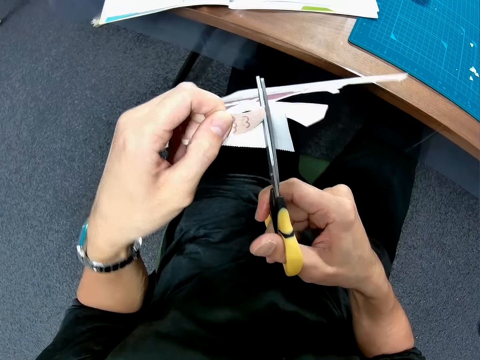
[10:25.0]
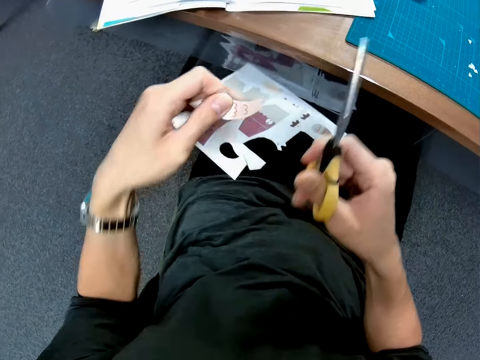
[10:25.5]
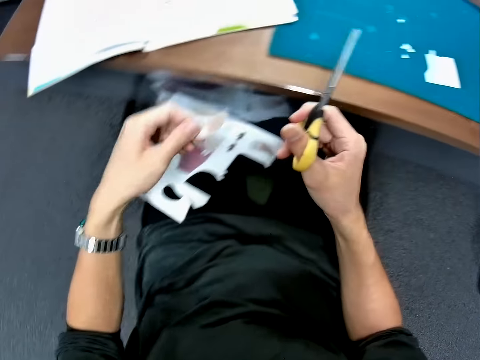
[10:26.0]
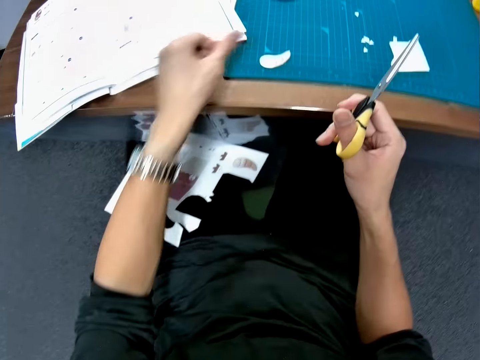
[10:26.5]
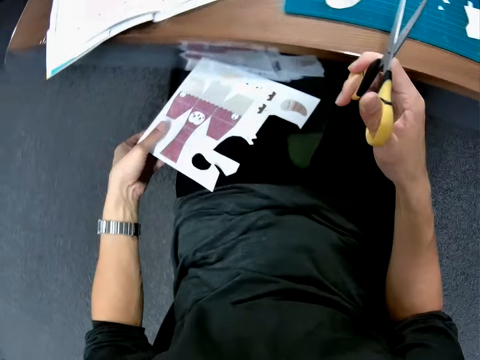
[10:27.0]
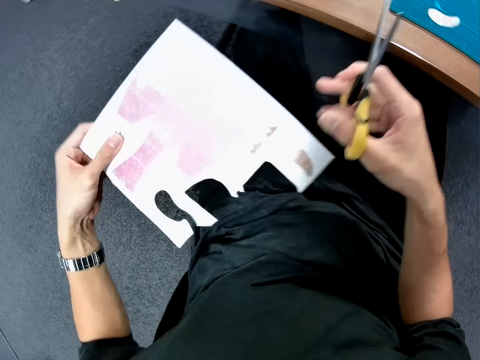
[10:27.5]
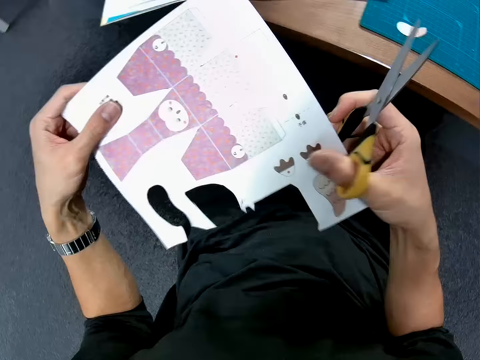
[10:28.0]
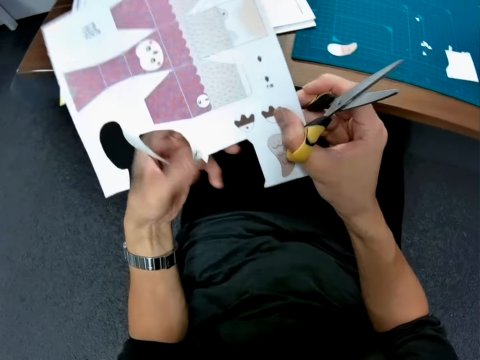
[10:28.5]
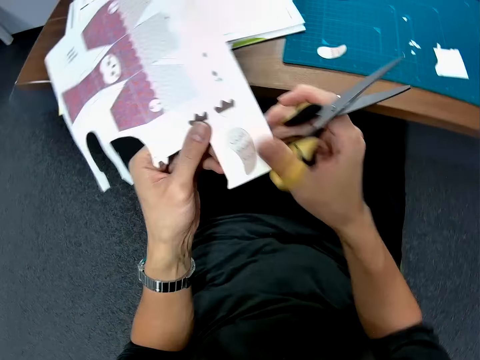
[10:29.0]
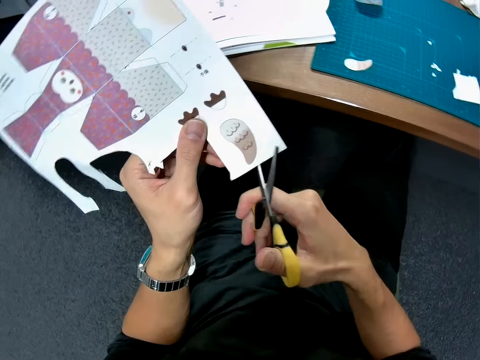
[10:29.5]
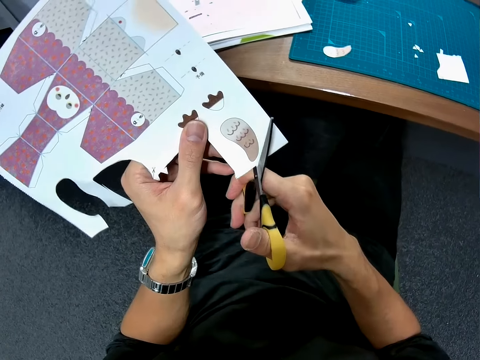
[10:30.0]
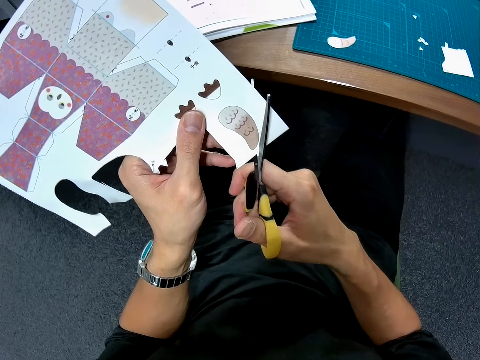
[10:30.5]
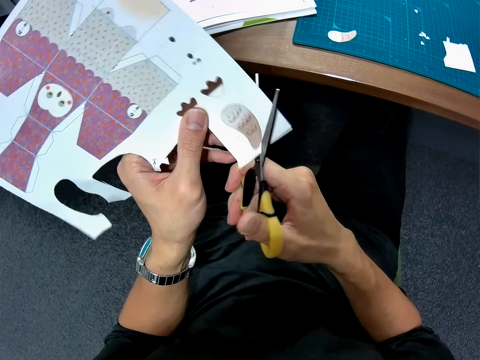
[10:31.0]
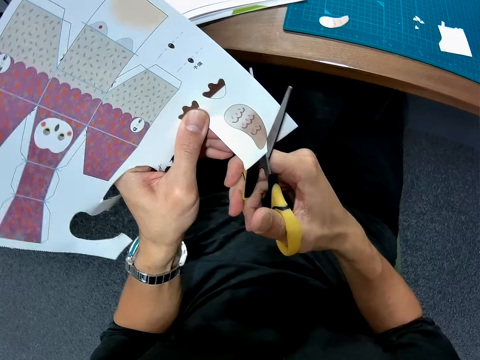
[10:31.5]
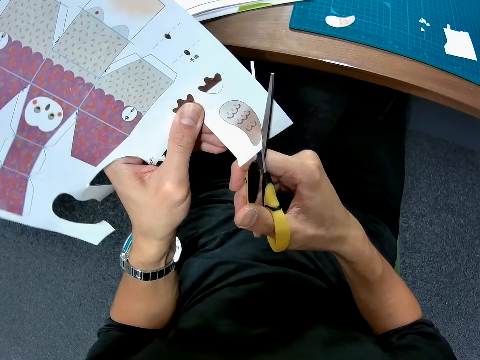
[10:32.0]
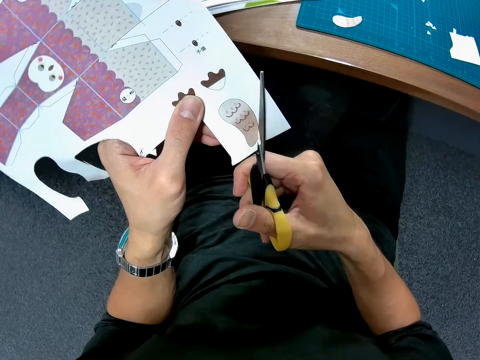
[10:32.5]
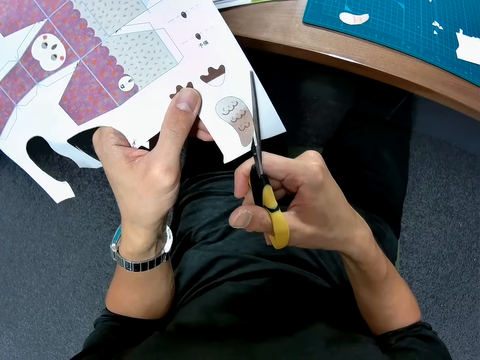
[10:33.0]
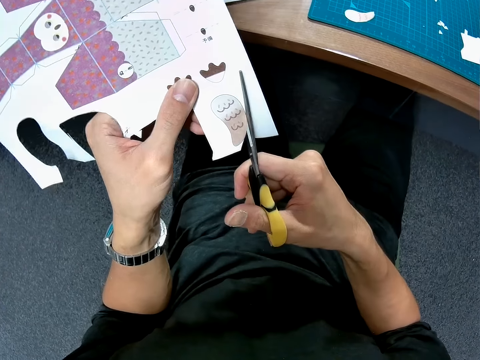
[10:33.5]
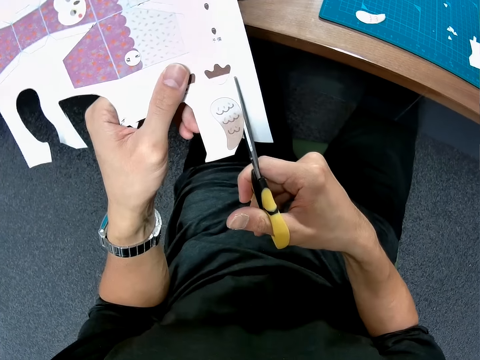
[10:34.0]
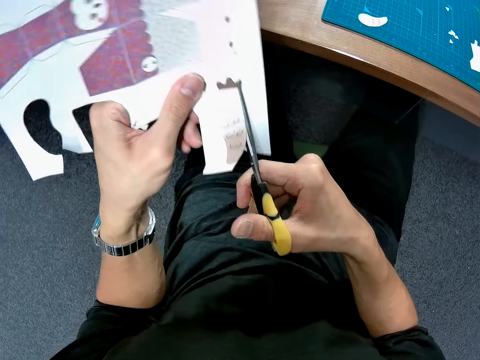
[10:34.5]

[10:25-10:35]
The camera wearer places the craft piece on the cutting sheet. He picks up the cardboard sheet from his left thigh. He cuts out another craft piece from the cardboard sheet with the pair of scissors.

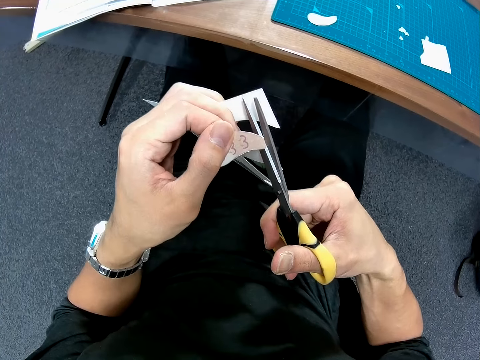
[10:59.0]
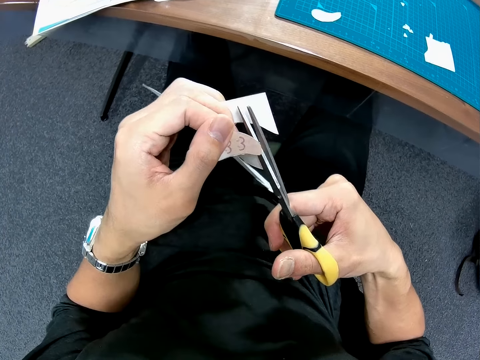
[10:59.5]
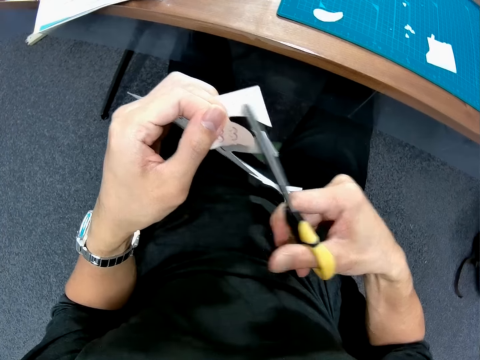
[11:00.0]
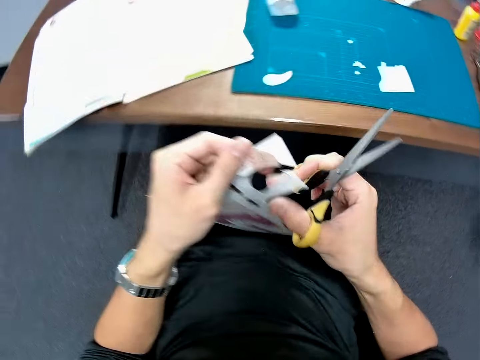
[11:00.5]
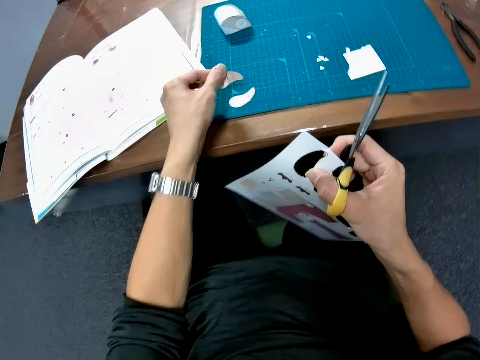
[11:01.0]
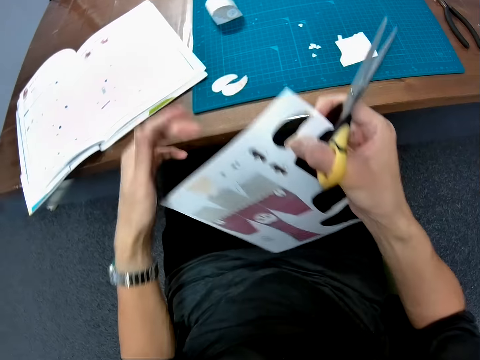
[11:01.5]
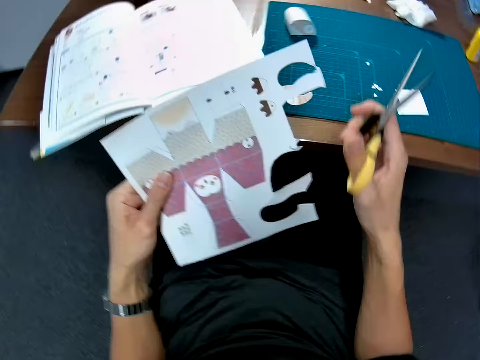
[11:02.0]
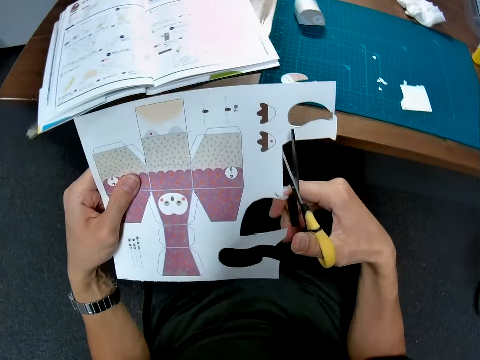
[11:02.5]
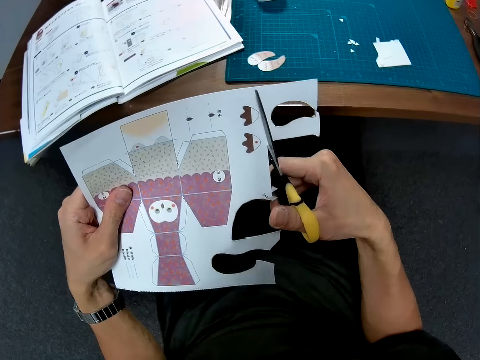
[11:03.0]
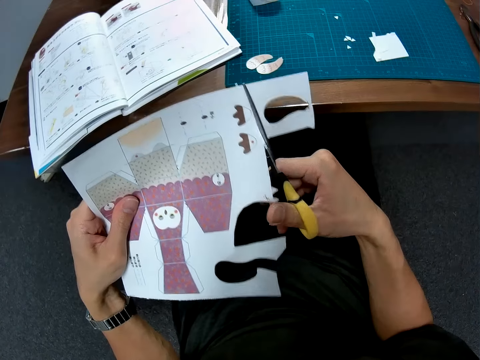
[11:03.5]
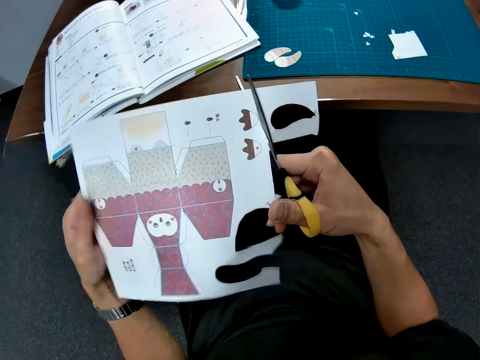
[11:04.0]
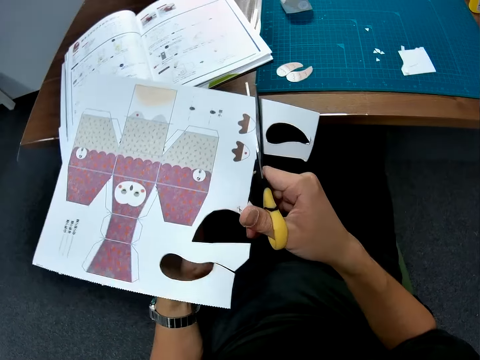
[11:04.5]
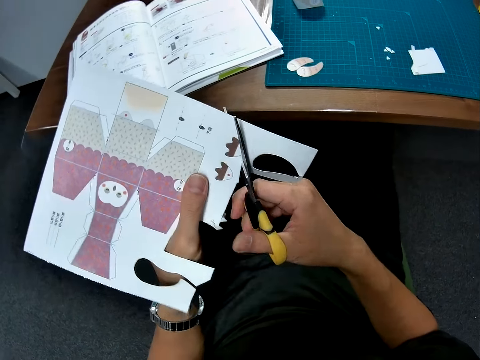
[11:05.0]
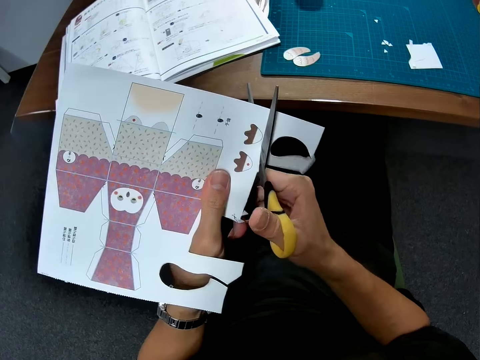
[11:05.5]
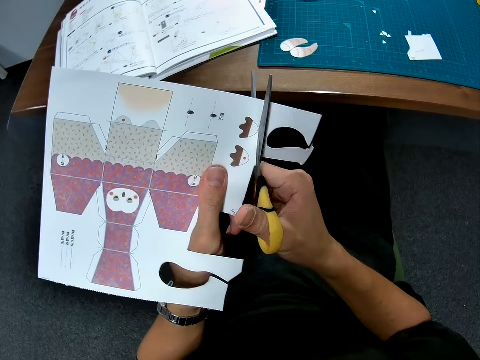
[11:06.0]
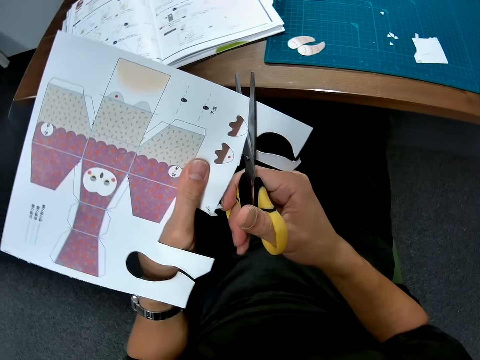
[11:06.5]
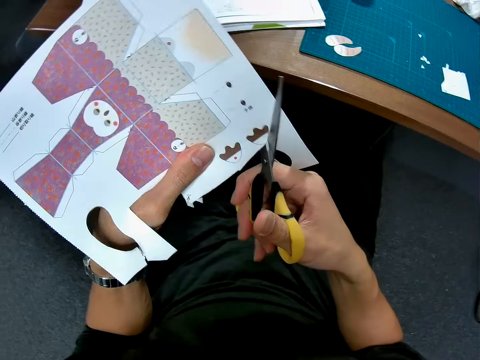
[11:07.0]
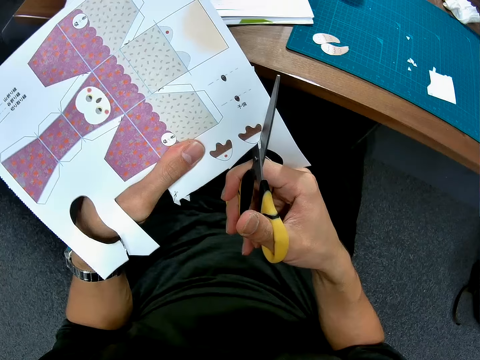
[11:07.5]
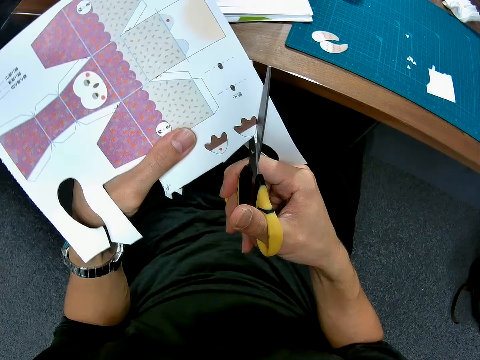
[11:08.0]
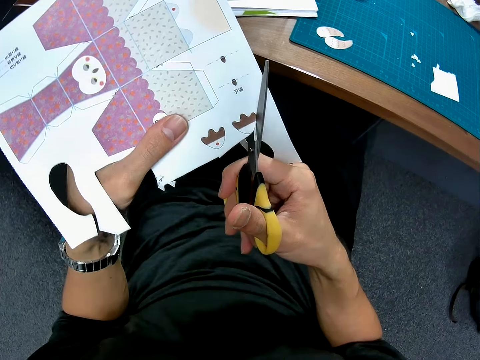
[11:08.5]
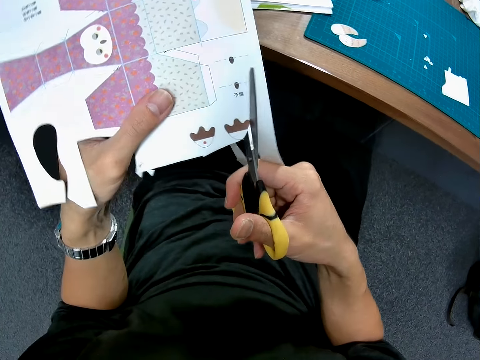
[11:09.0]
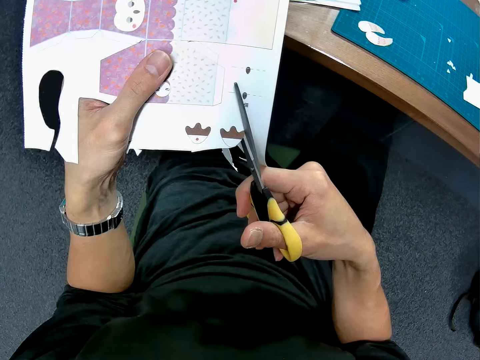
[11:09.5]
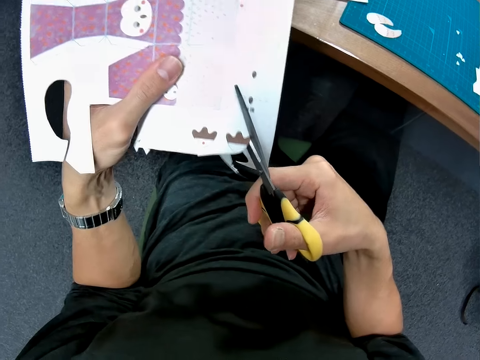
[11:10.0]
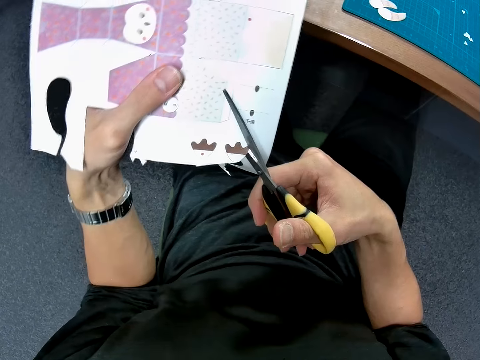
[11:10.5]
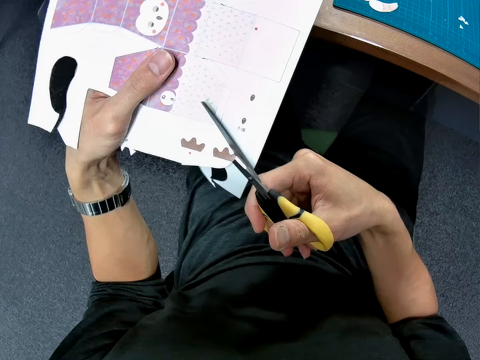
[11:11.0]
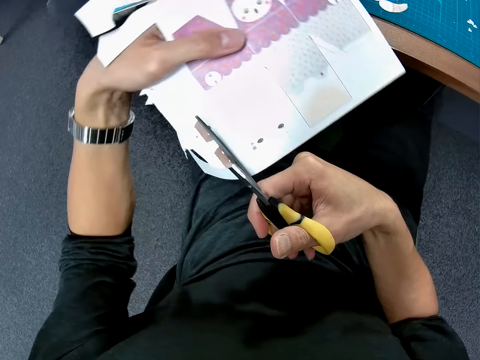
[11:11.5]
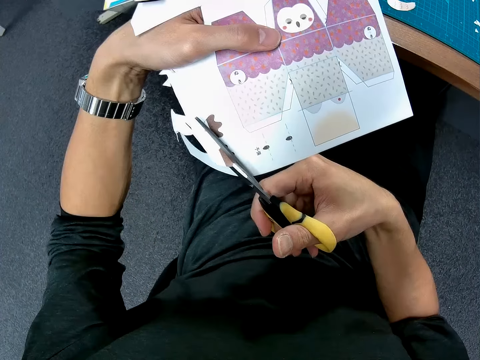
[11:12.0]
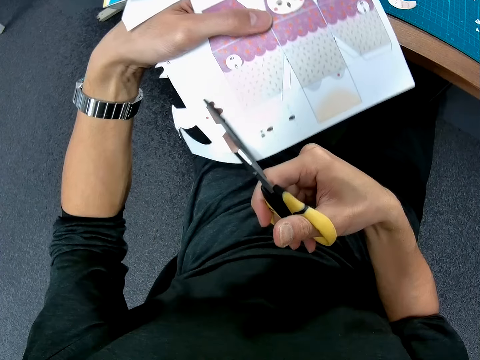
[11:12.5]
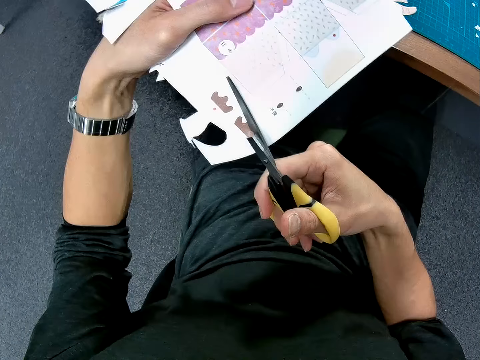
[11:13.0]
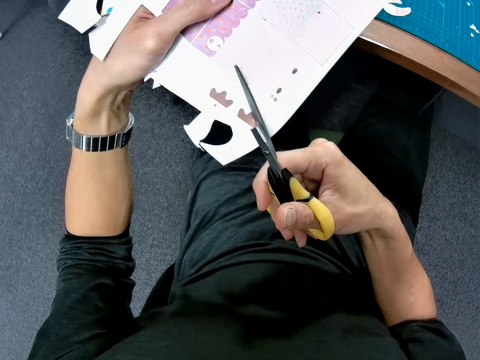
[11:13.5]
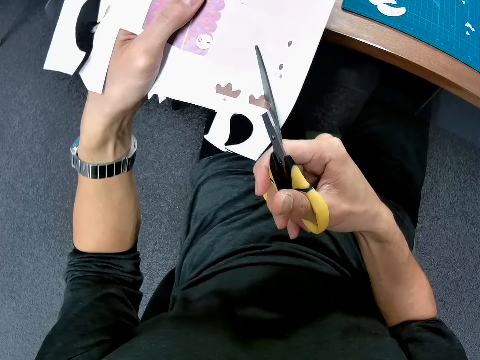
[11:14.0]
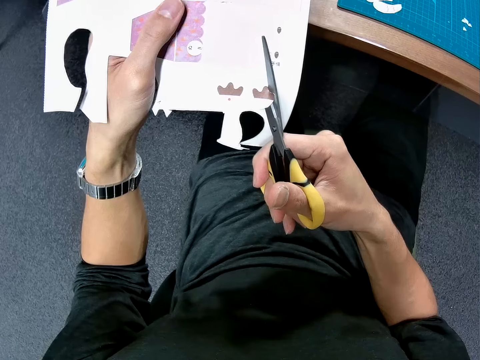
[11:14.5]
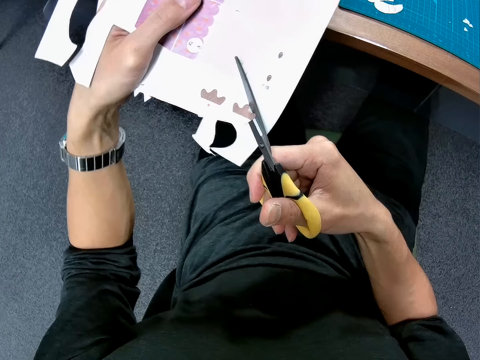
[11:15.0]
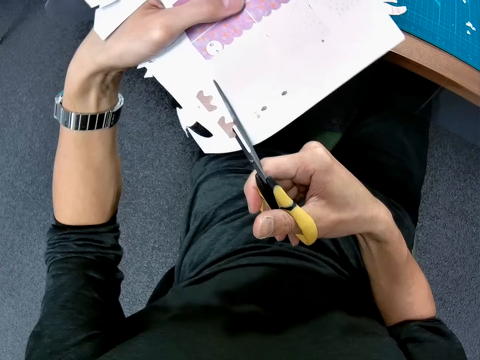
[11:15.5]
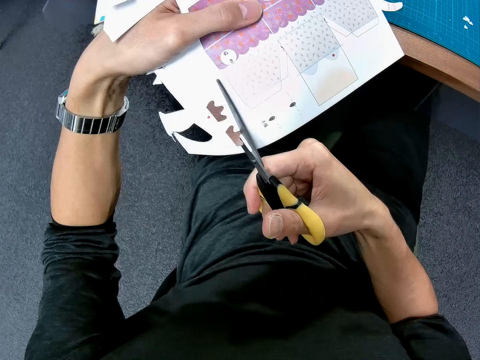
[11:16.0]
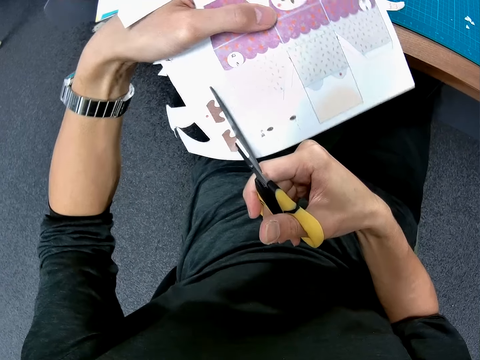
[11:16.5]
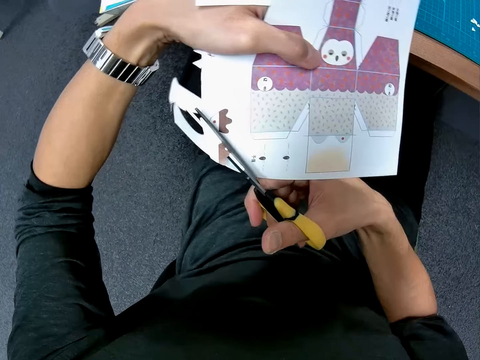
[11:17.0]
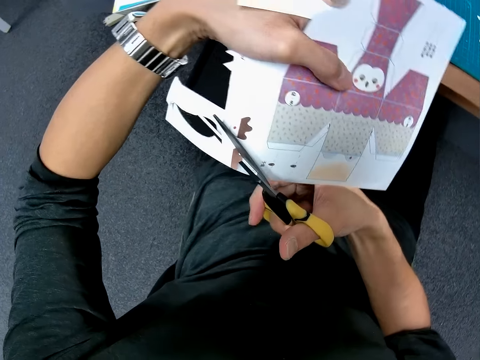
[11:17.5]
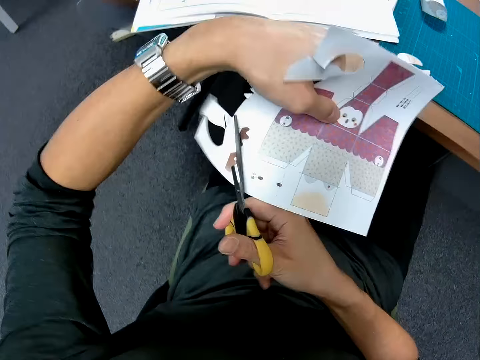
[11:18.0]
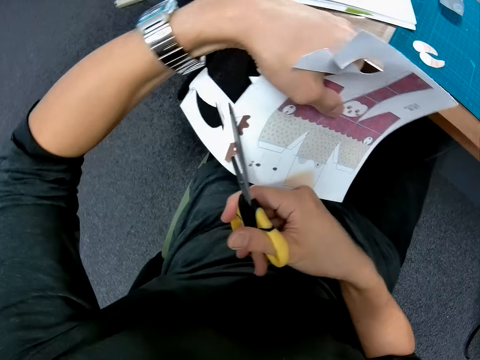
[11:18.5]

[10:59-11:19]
The camera wearer places the craft piece on the cutting sheet. They cut out another craft piece from the cardboard sheet with the pair of scissors.
